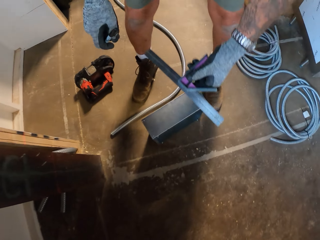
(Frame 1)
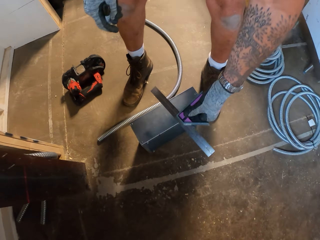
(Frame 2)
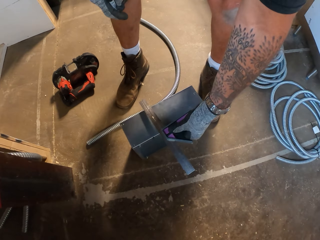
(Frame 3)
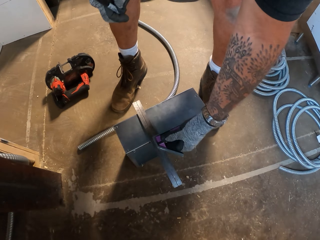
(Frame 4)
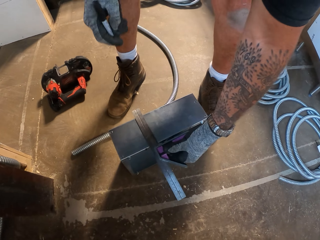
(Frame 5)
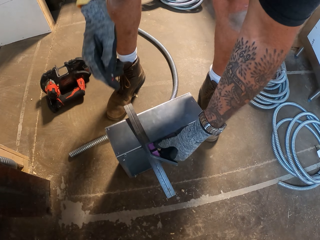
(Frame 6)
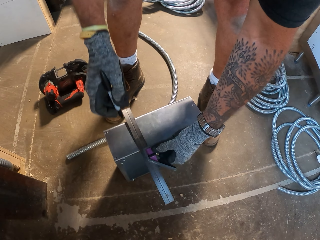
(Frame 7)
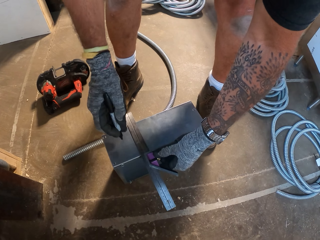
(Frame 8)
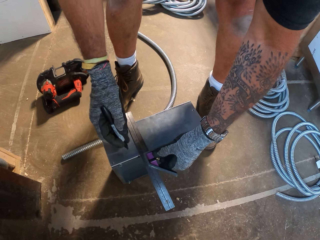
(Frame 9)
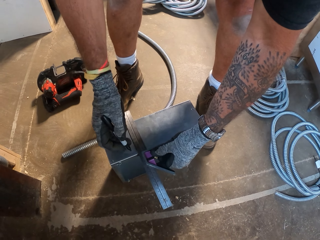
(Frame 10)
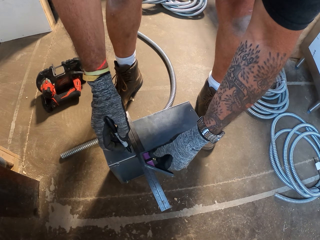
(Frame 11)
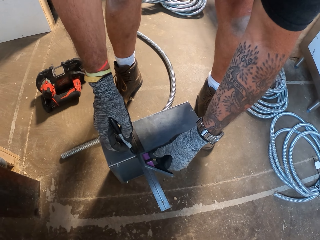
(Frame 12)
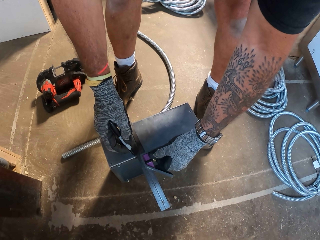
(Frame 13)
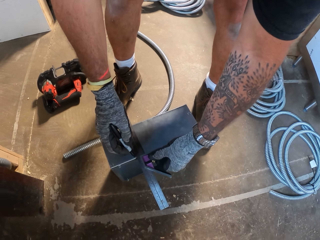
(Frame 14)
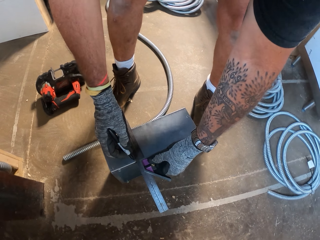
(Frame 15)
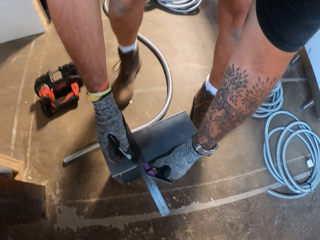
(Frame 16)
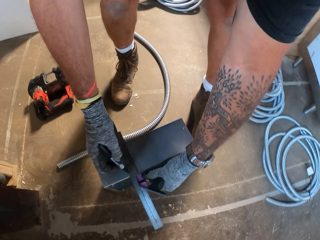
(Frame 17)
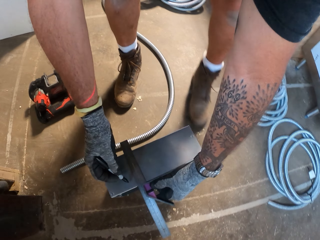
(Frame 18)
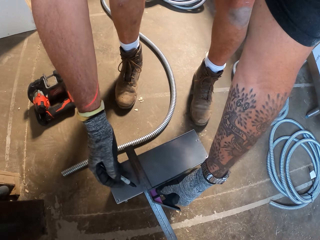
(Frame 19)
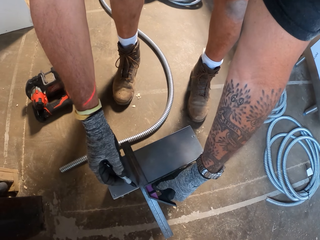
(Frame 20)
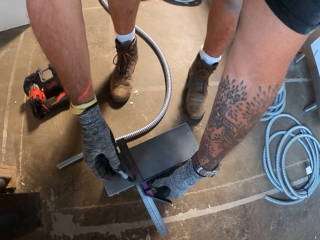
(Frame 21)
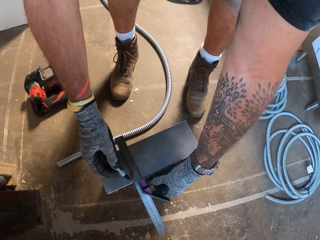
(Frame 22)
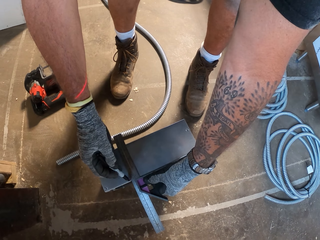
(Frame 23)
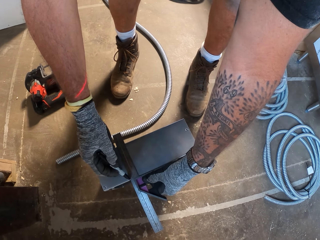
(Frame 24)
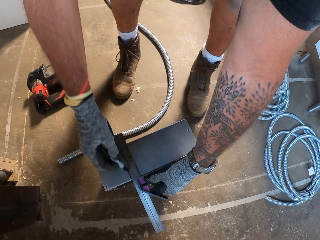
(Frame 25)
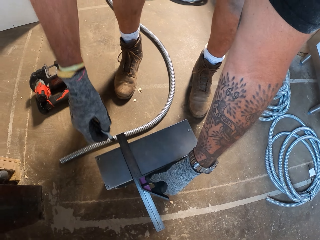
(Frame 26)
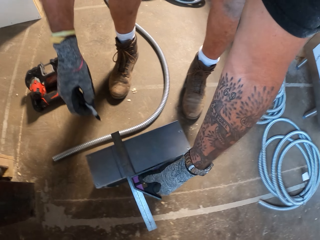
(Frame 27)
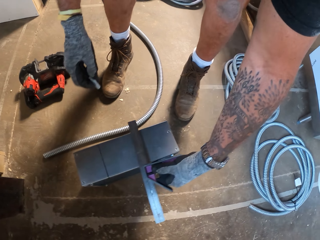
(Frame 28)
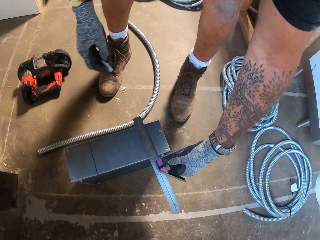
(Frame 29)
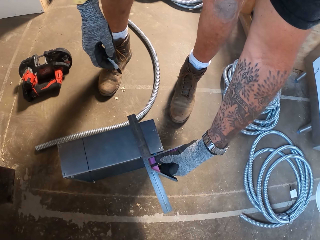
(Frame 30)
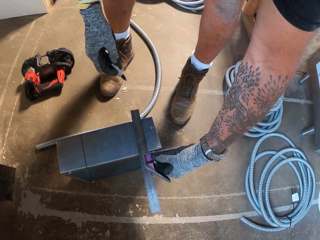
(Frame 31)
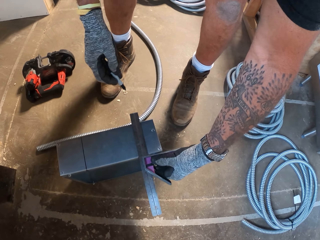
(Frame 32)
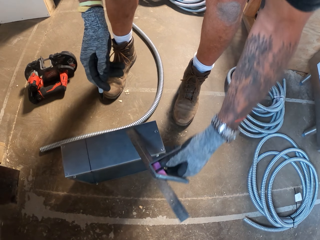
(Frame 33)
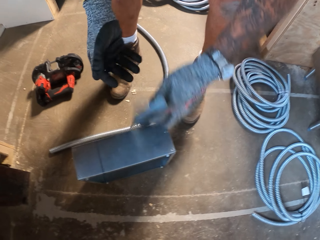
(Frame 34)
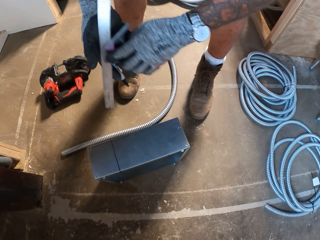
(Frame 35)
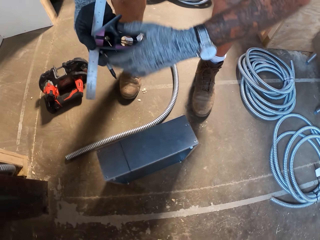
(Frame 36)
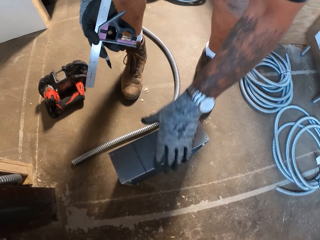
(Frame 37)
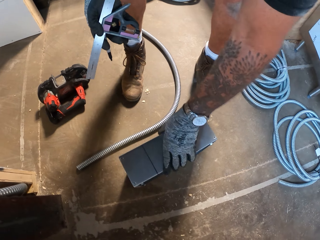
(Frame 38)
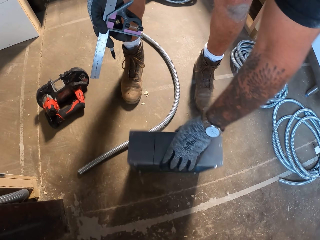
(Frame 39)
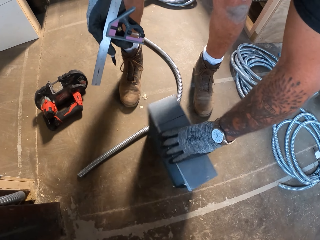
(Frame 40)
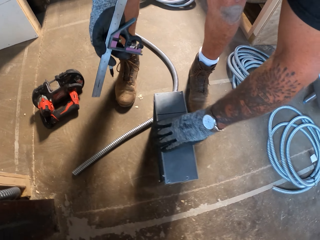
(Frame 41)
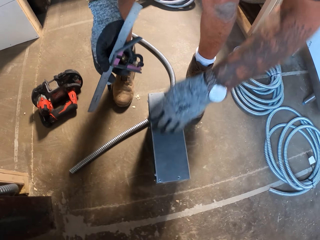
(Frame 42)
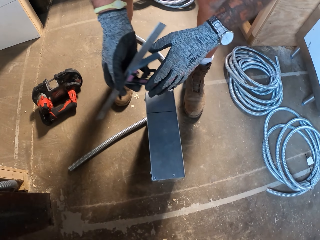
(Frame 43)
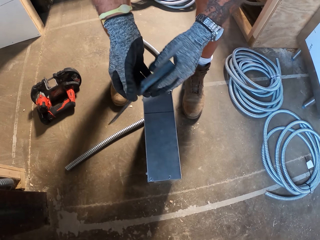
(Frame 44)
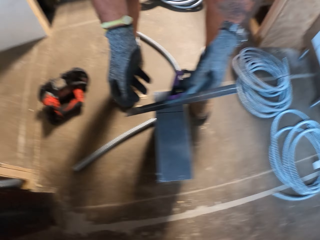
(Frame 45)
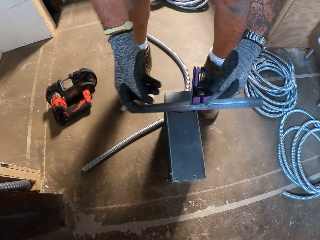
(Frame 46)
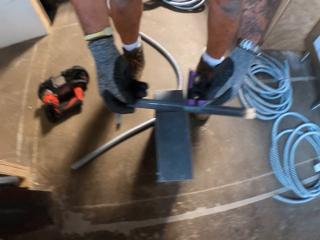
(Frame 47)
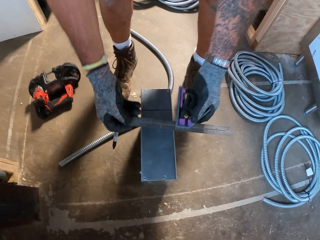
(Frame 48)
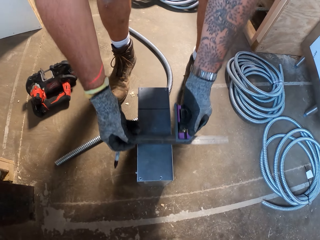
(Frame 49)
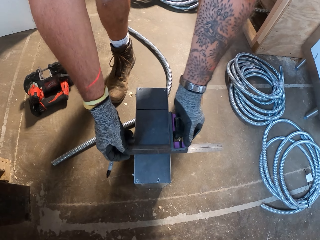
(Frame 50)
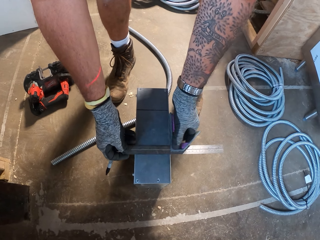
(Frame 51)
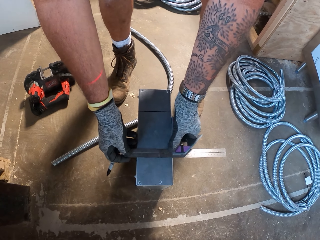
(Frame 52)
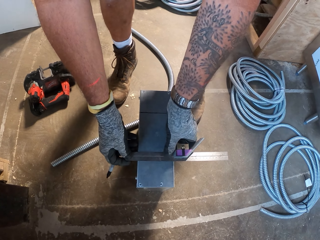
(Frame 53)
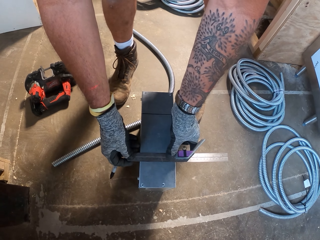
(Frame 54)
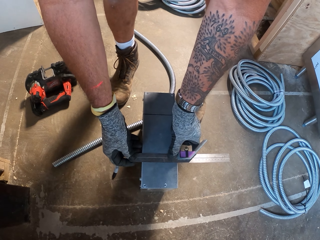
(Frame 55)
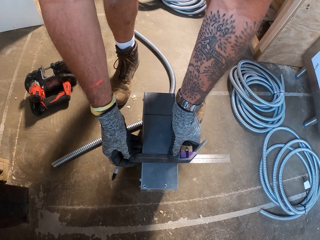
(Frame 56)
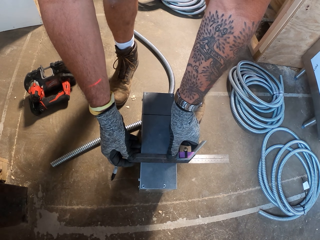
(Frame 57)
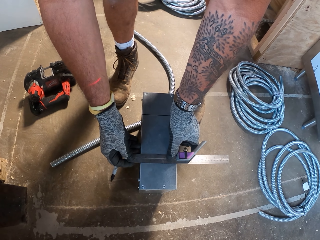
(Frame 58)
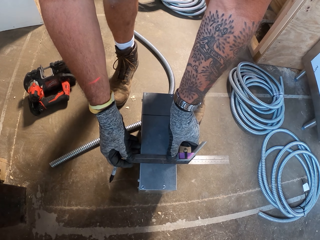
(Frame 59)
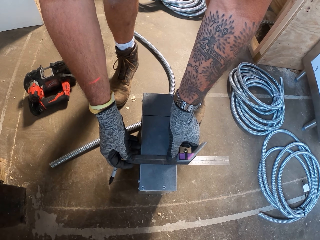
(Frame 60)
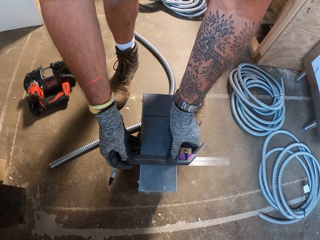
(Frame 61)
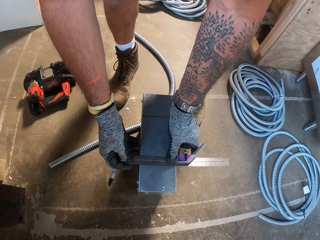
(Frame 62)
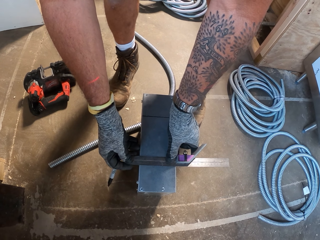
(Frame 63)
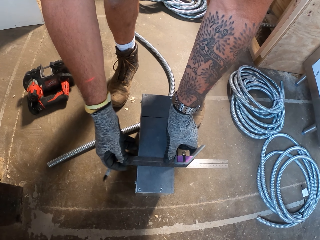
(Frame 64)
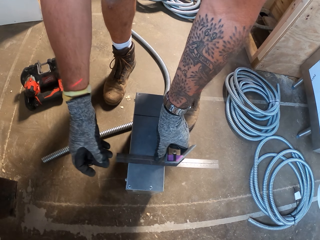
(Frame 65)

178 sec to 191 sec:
The camera wearer places the ruler on the metal box on the floor. They measure the metal box with the ruler. They put a mark on the metal box. They turn the metal box. They measure the metal box with the ruler.

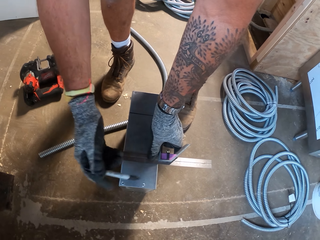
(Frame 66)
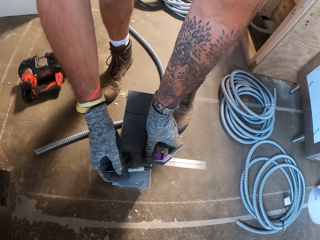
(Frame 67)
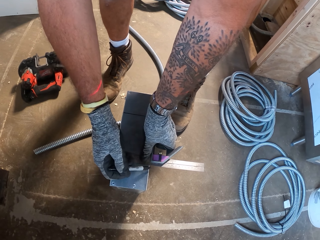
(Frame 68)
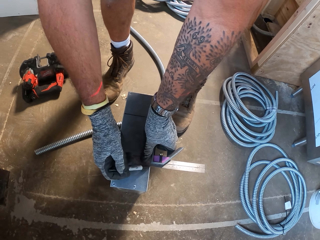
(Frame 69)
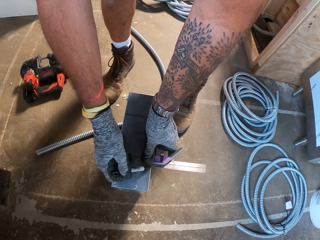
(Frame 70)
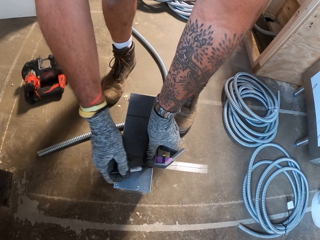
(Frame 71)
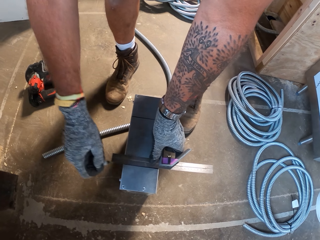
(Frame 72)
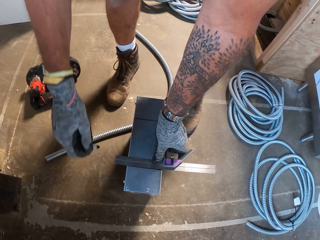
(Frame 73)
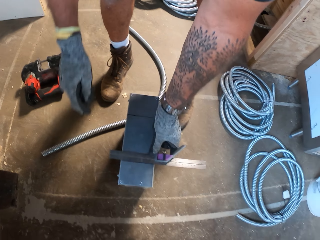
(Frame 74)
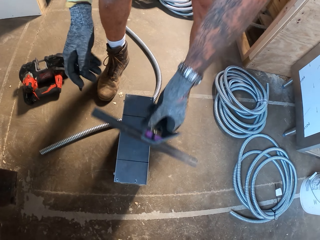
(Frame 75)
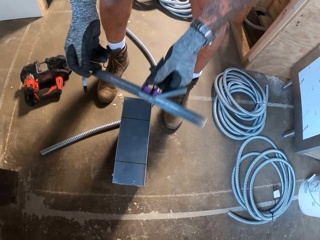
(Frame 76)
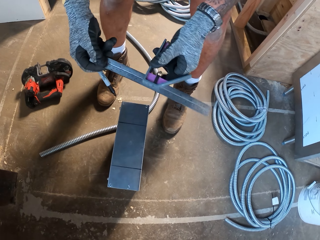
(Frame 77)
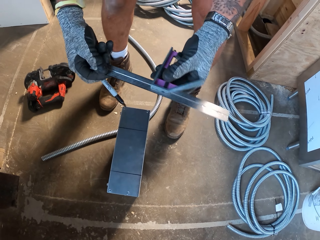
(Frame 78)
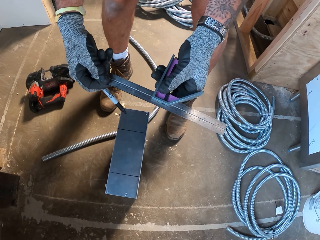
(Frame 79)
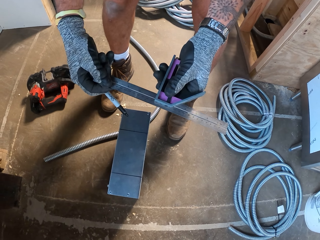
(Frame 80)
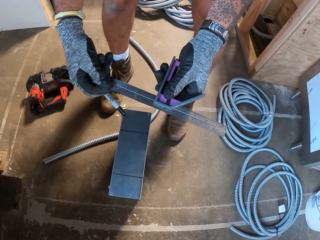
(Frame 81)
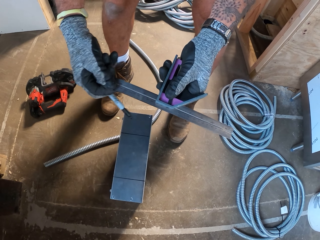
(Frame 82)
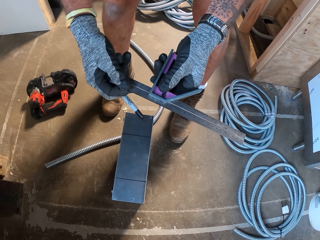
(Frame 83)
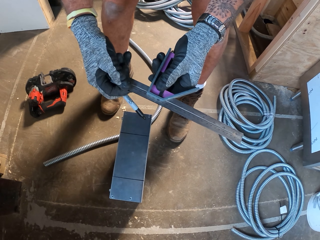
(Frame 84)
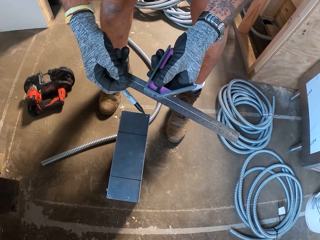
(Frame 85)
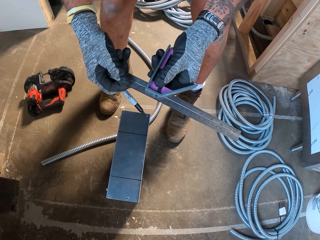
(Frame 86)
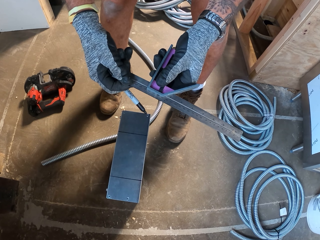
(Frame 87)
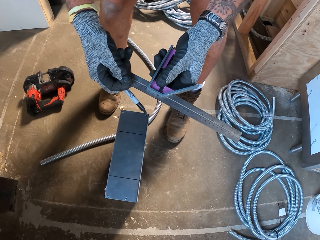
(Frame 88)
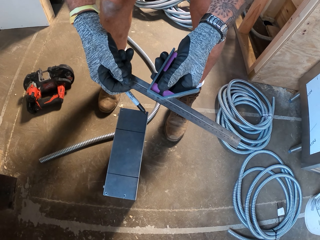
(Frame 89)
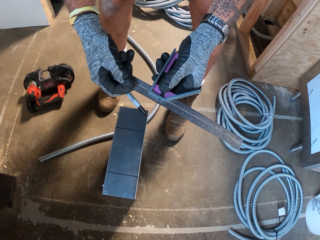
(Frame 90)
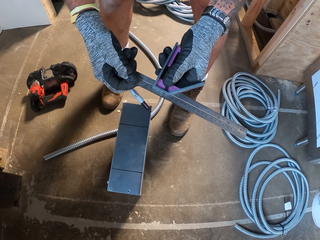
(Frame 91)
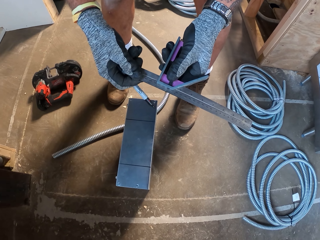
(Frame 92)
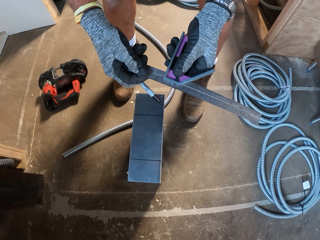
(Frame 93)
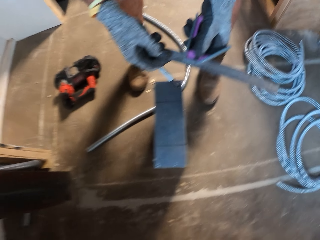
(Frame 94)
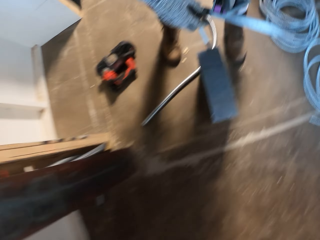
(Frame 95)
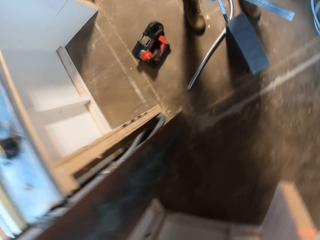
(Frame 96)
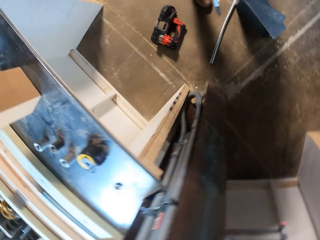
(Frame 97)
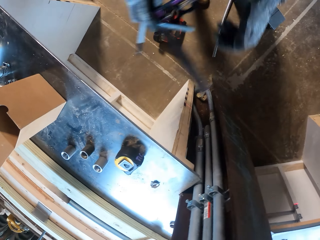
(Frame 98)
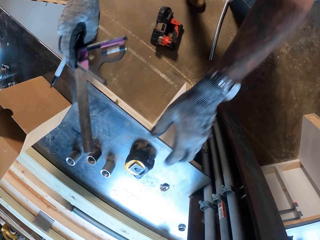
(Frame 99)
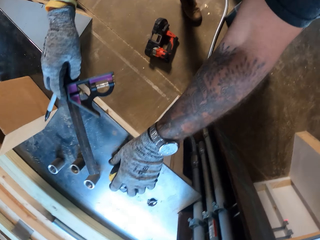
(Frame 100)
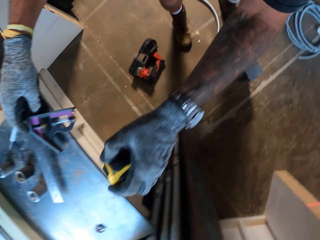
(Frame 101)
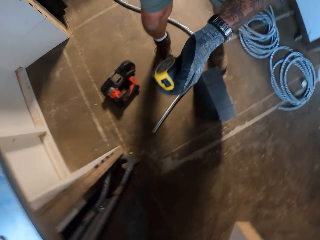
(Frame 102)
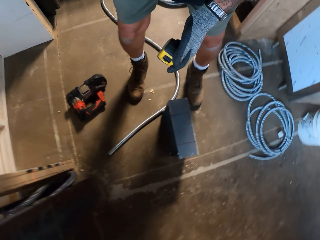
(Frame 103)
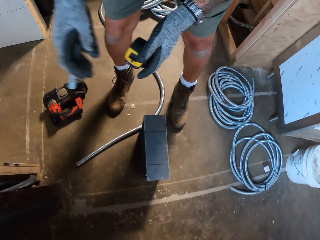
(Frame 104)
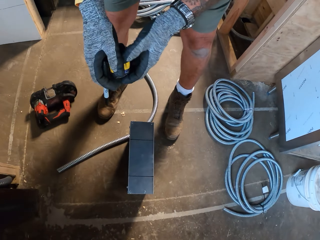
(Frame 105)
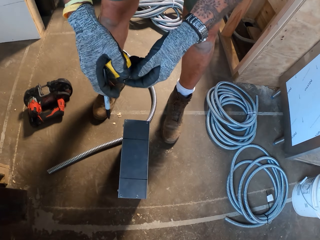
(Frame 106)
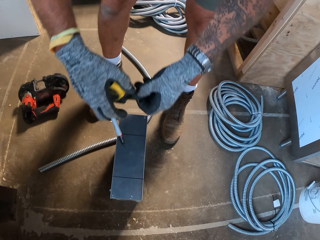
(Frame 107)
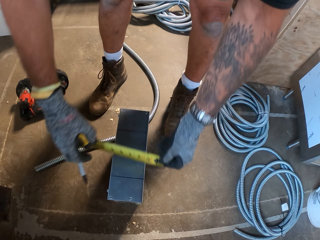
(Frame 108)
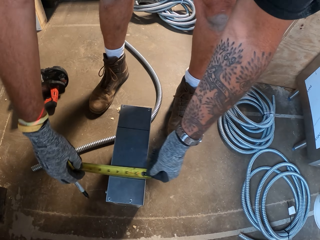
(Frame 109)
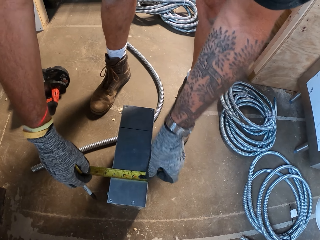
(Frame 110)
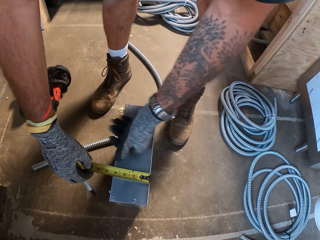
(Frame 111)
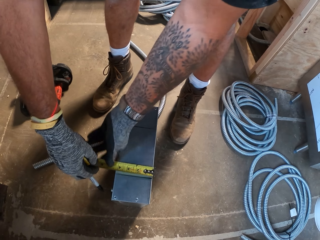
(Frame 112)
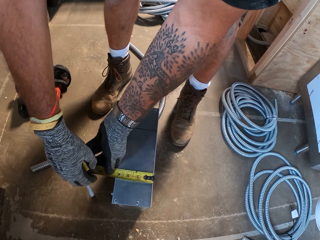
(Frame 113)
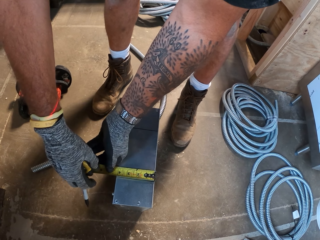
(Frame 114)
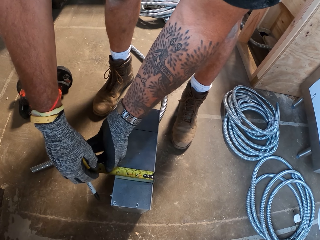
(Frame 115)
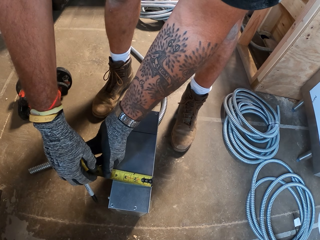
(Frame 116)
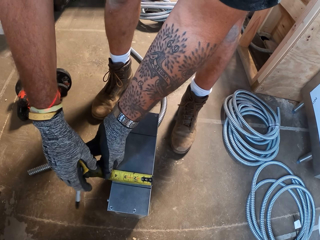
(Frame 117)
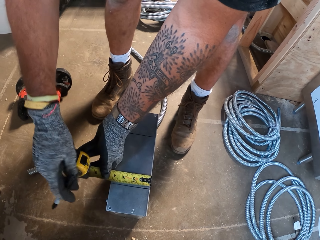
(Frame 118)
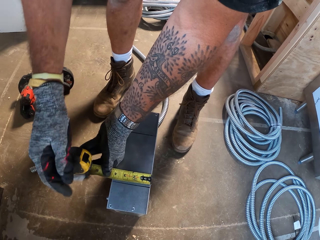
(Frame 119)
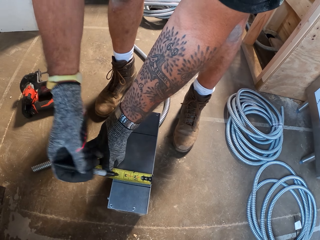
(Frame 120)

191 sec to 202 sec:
The camera wearer puts a mark on the metal box. They fix the ruler. They stare at something. They drop the ruler on the table. They pick up a tape measure from the table. They measure the metal box with the tape measure.
